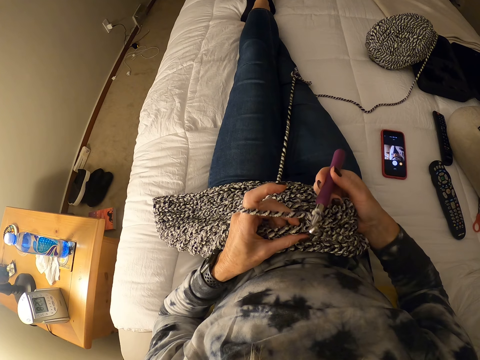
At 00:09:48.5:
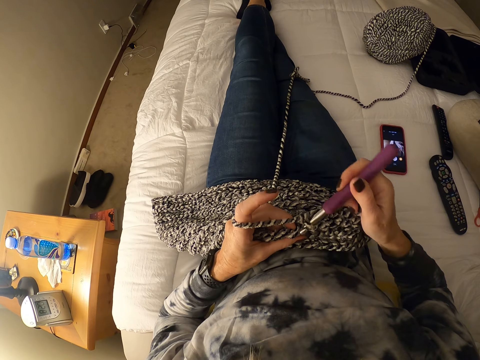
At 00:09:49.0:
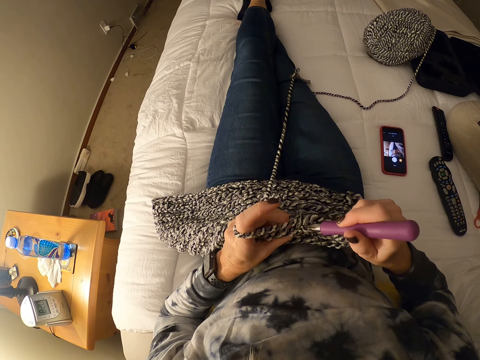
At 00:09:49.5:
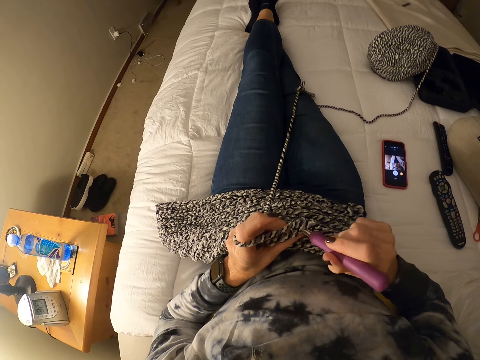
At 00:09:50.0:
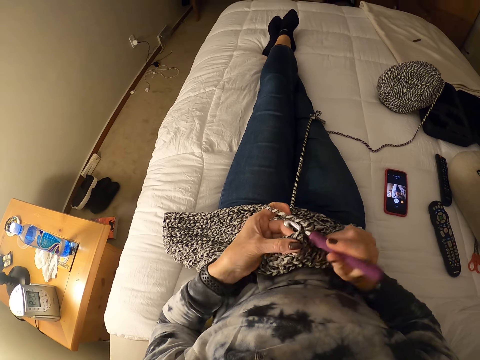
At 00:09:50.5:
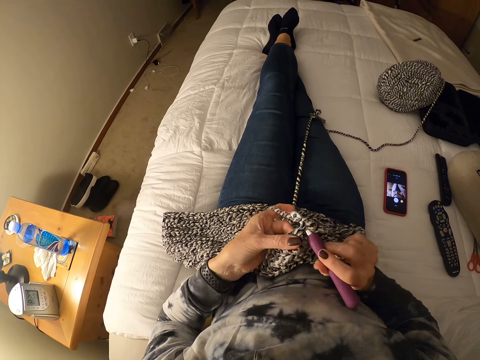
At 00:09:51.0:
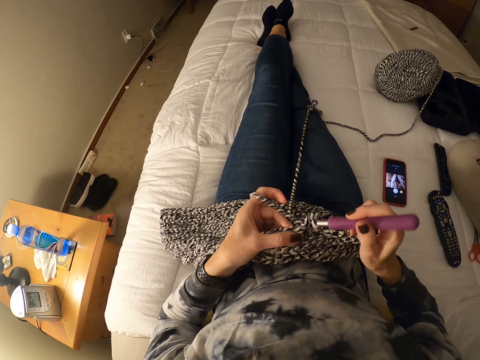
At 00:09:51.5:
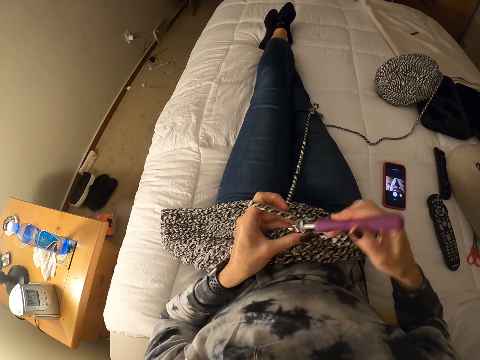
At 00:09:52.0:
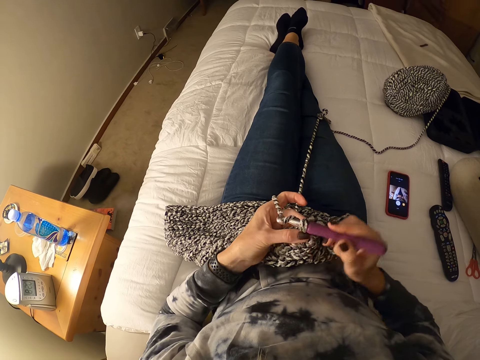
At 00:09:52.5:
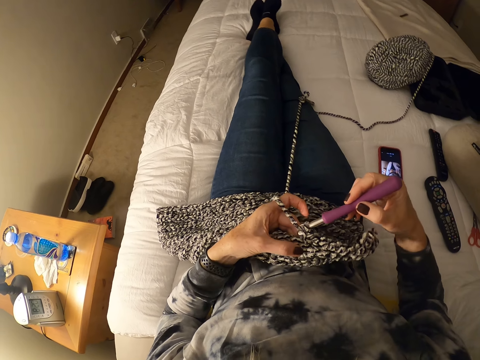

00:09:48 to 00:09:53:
The camera wearer knits a fabric.

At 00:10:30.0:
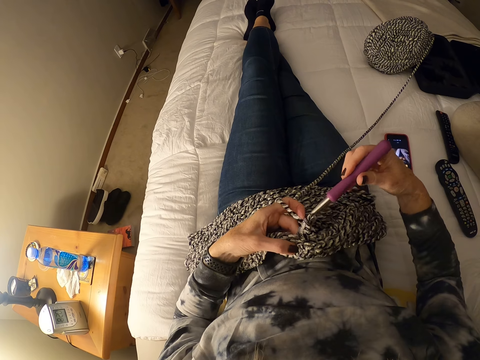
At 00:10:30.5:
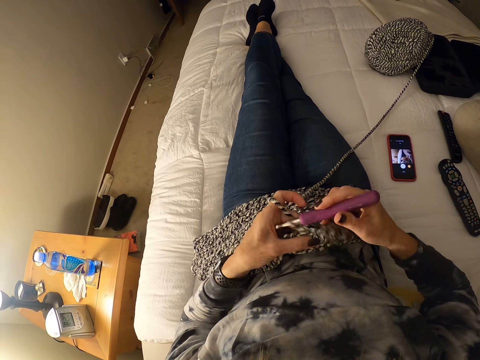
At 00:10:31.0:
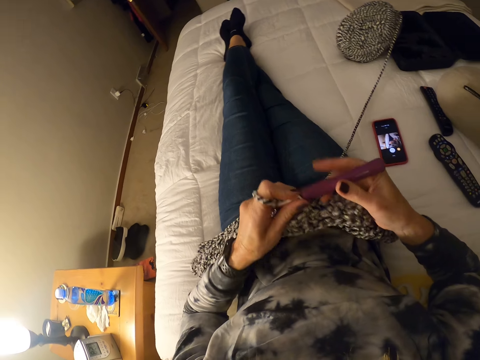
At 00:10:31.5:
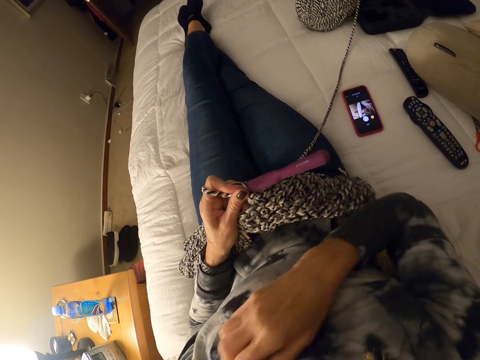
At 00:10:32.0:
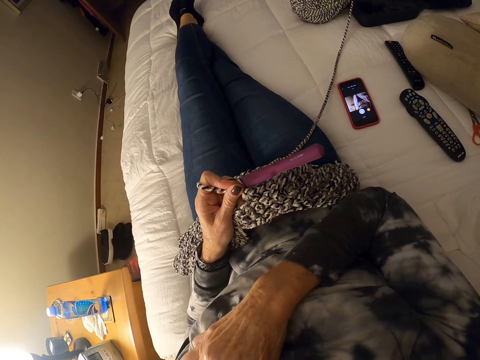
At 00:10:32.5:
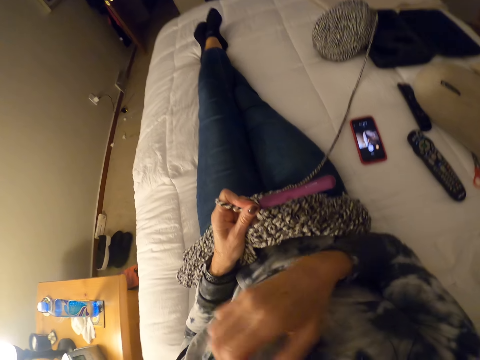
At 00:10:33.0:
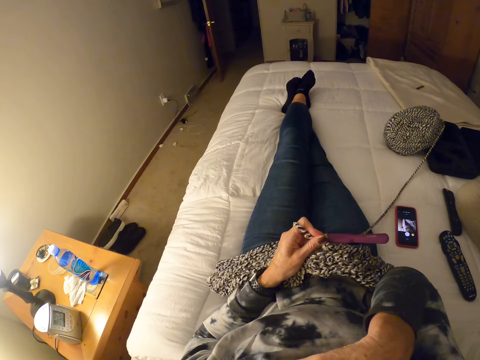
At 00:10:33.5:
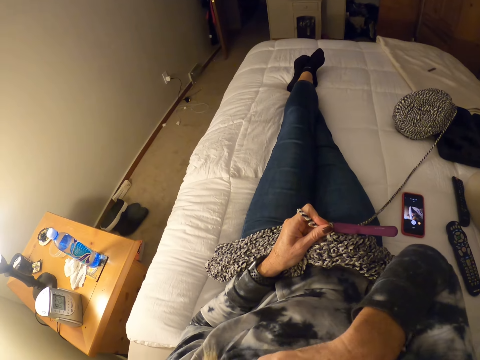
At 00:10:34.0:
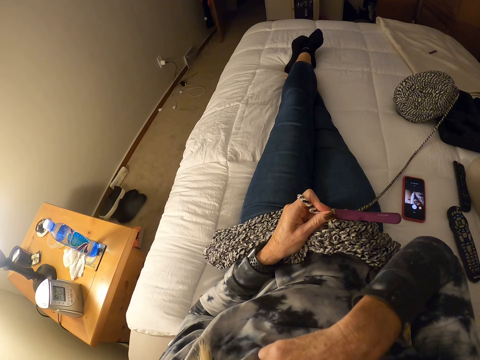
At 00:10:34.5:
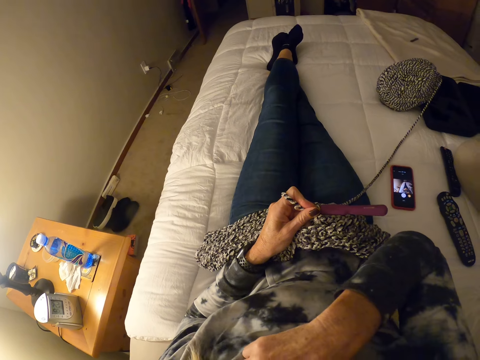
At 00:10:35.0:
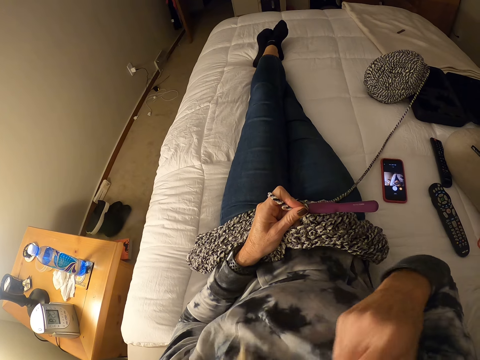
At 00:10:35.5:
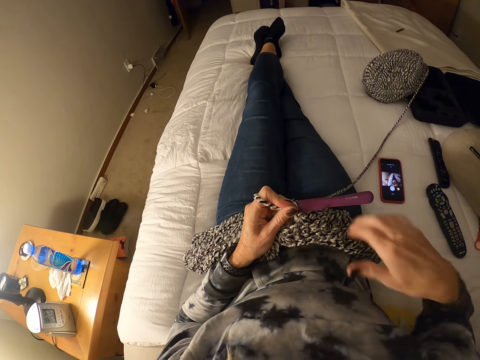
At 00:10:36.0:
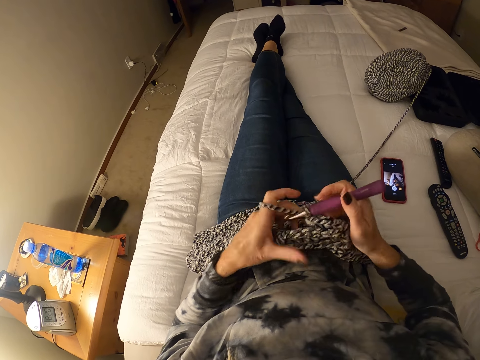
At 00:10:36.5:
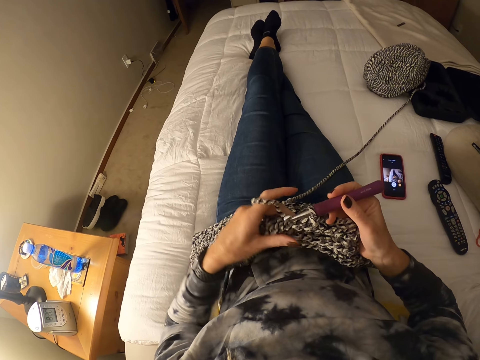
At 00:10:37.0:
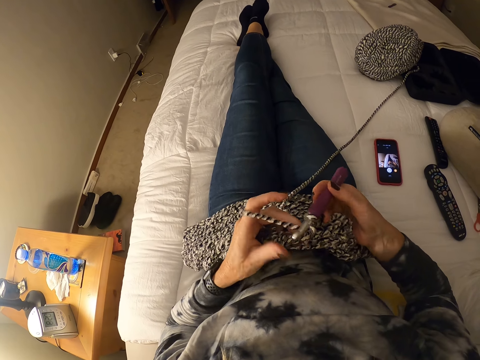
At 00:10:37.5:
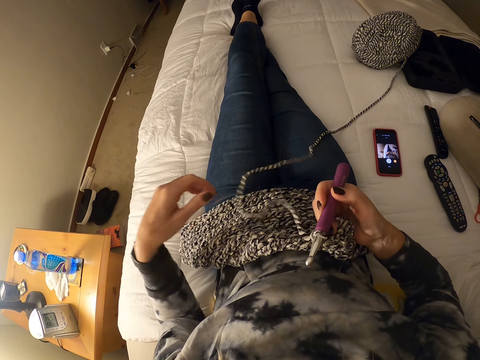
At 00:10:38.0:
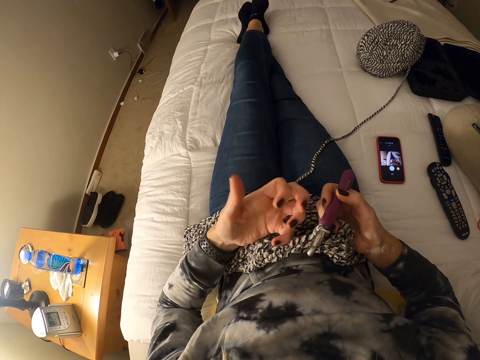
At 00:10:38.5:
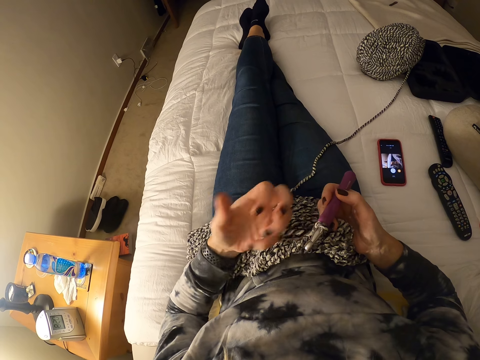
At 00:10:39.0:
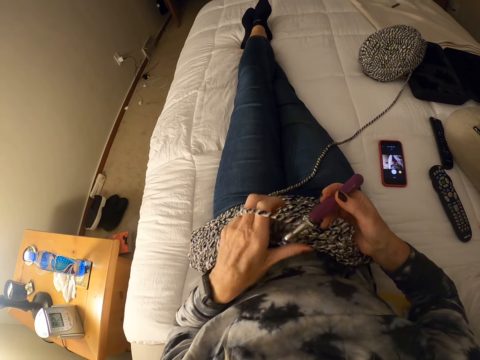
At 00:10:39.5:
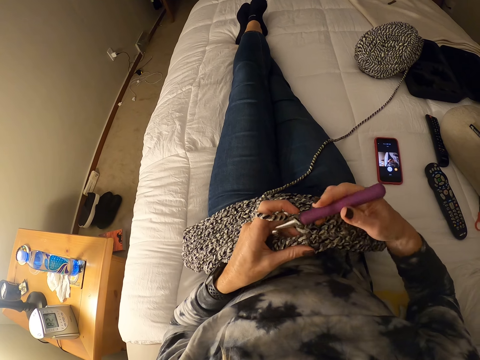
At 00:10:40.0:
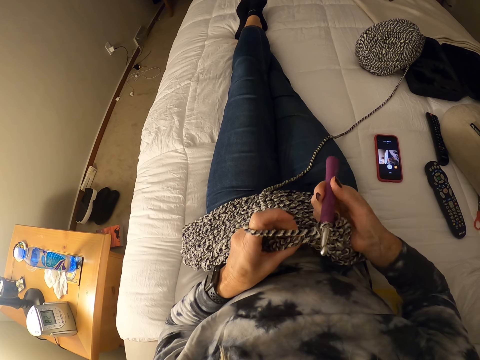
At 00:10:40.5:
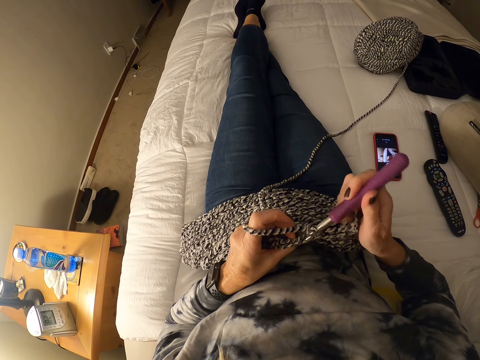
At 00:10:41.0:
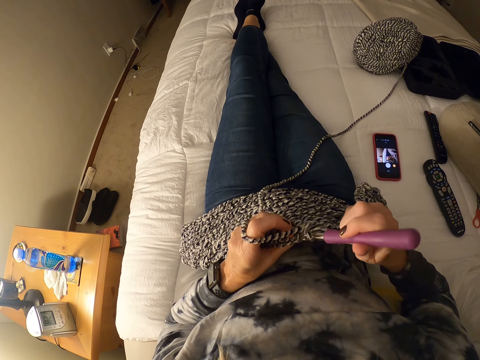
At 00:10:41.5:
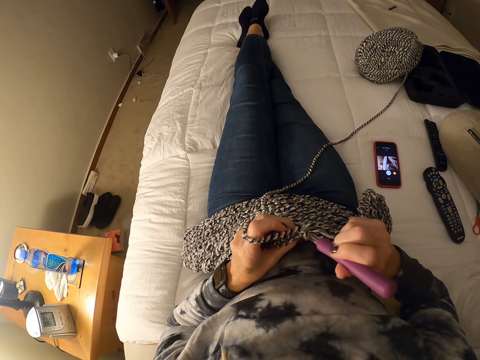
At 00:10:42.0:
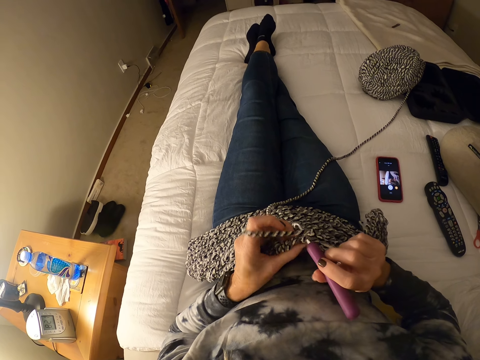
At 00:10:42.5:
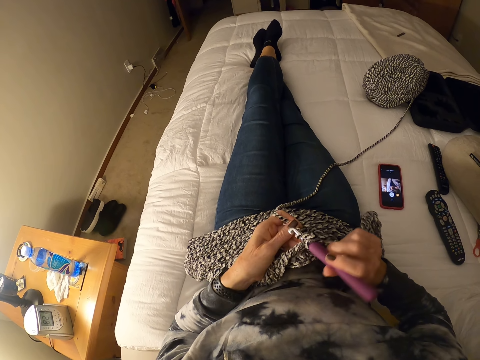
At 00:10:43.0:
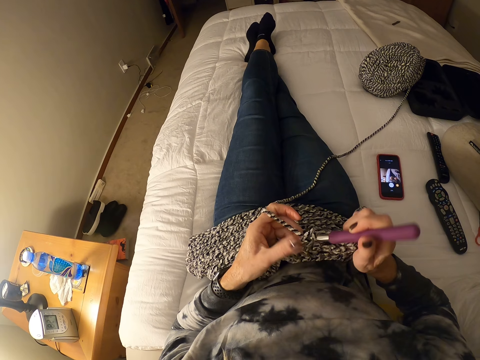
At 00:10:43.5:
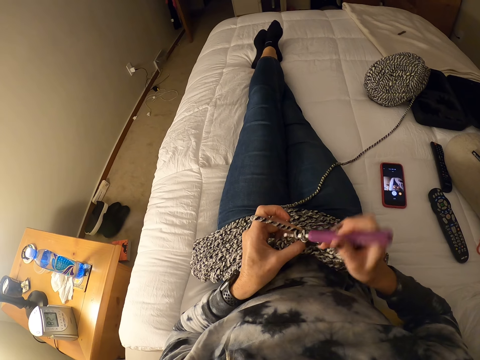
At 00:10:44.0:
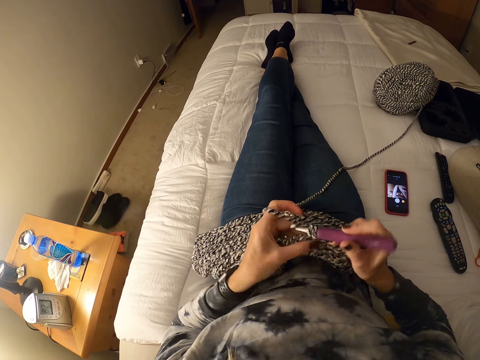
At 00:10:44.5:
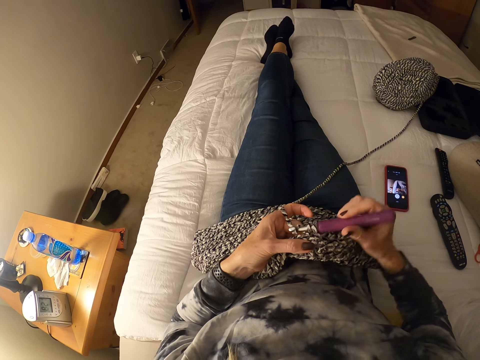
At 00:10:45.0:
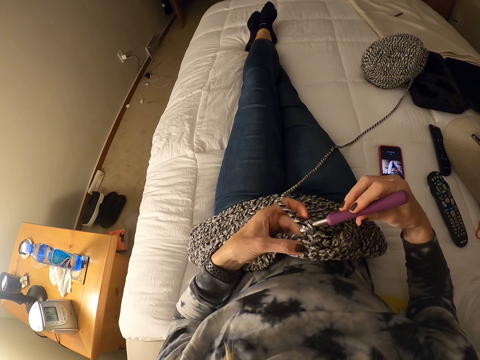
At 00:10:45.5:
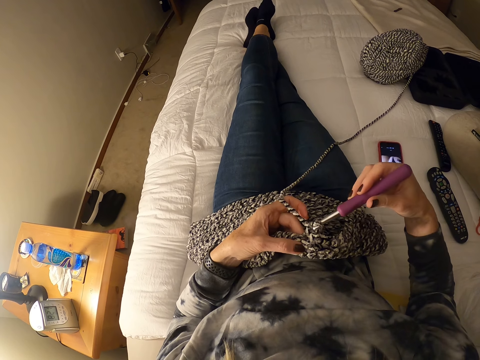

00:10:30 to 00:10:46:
The camera wearer touches her face with her right hand. She scratches her body. She crochets with yarn. She straightens a thread. She rolls the thread on the finger. She knits a fabric.

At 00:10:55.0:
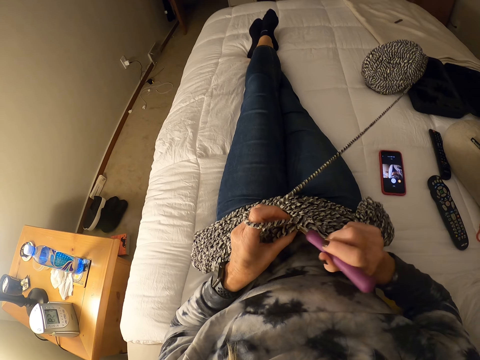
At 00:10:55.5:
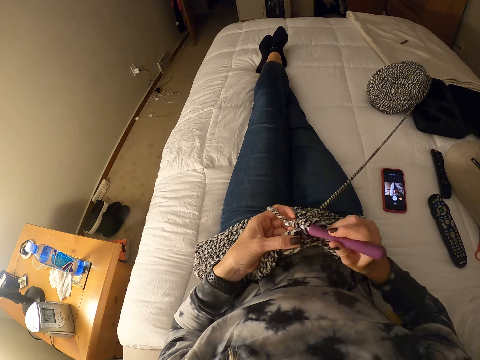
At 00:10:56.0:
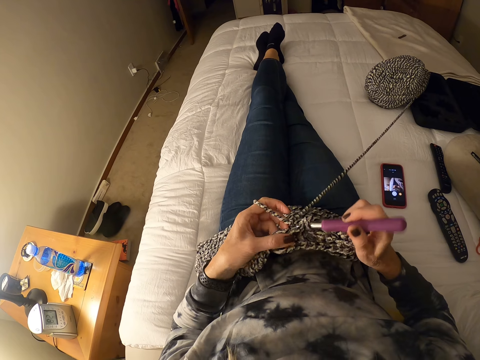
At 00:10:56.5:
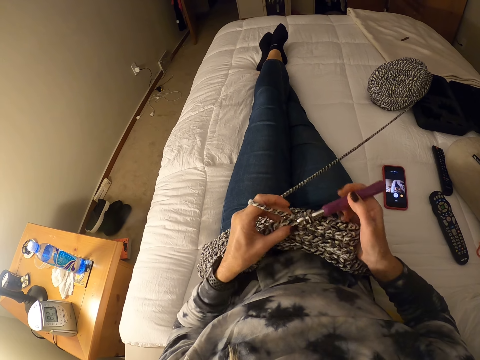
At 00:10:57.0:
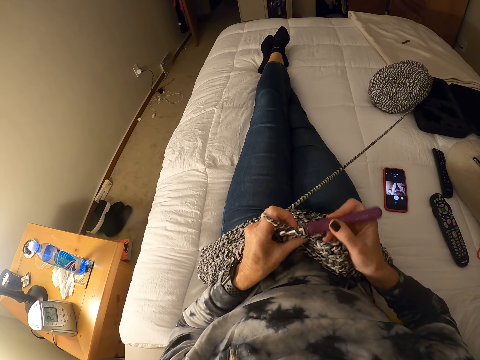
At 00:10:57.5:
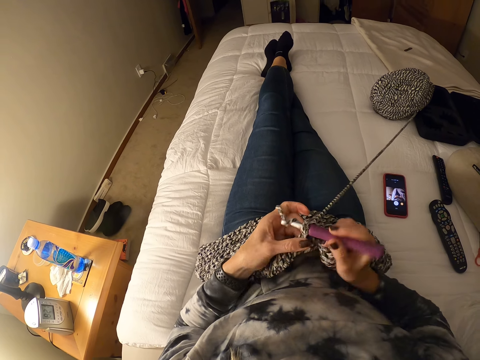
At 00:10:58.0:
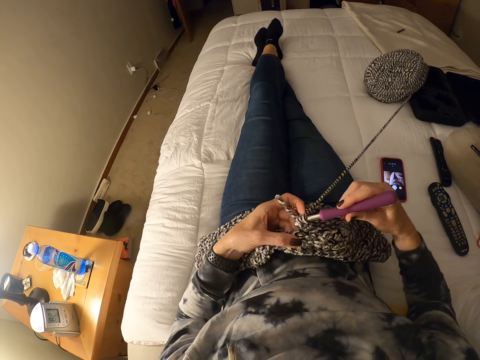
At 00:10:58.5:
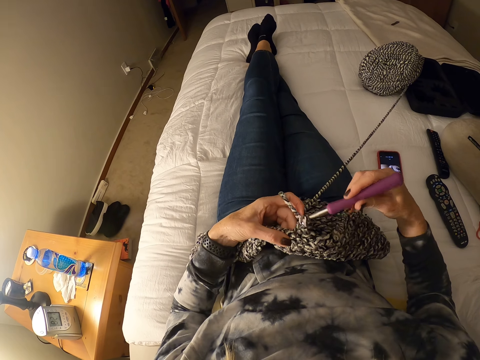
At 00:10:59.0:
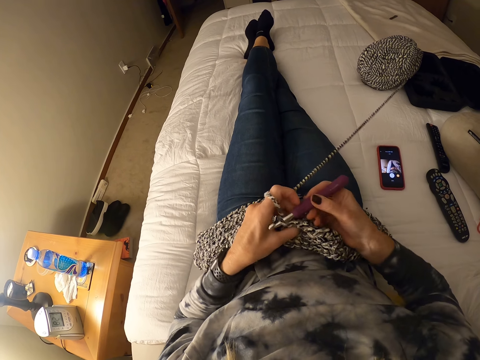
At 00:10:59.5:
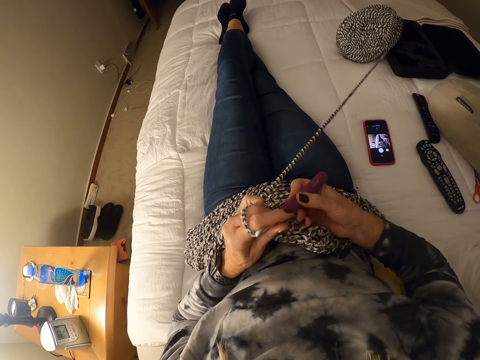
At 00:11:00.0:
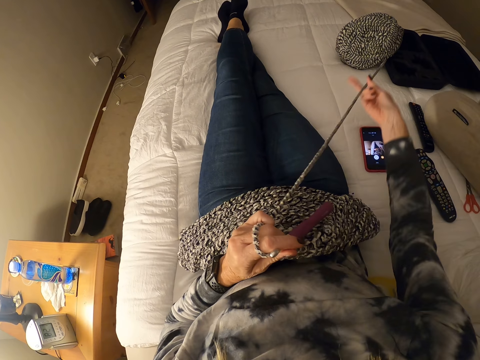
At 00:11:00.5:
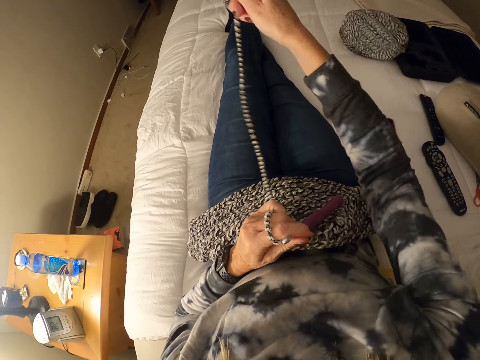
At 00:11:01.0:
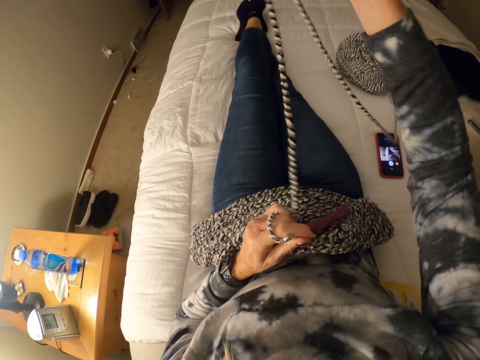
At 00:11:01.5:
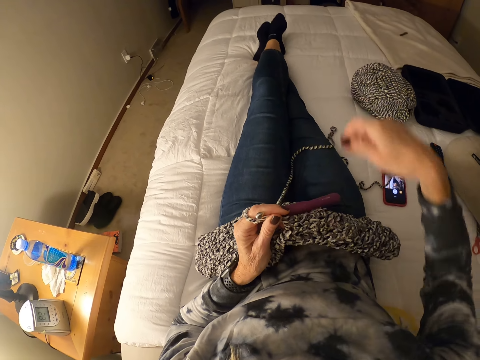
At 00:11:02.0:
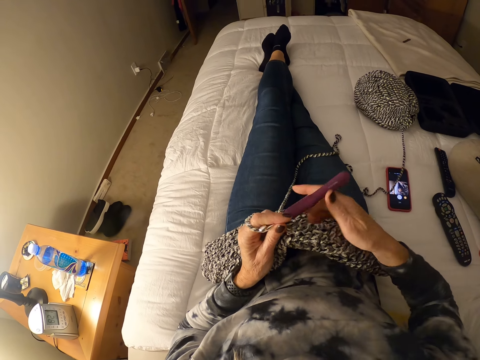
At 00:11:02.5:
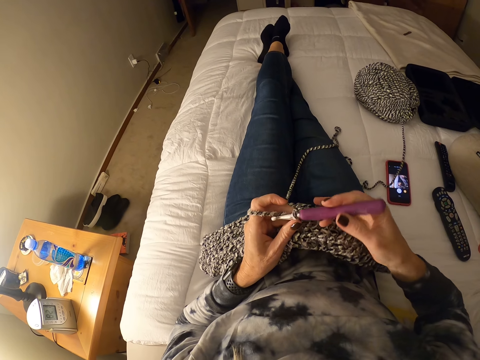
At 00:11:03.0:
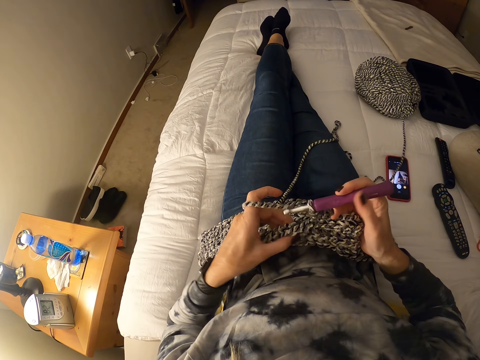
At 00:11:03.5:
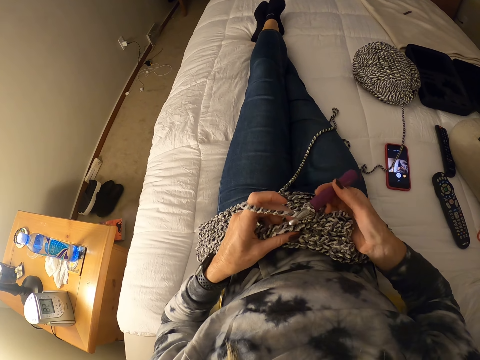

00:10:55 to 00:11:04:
The camera wearer pulls at yarn with her right hand. She straightens a thread. She crochets with the yarn.
